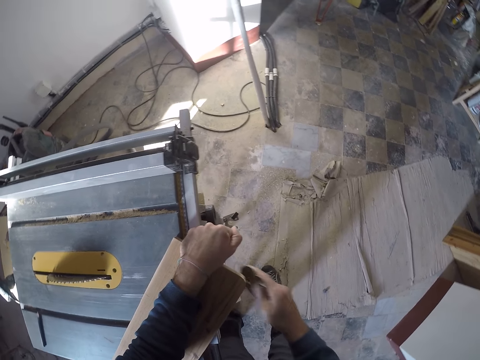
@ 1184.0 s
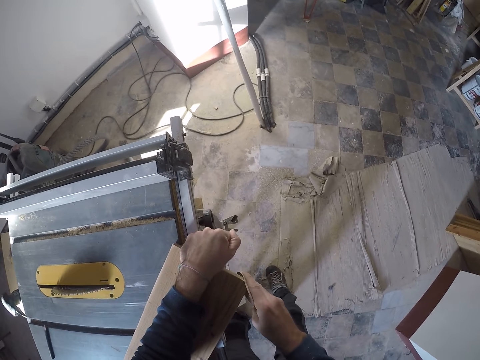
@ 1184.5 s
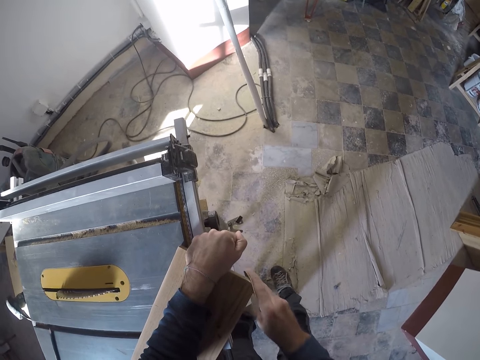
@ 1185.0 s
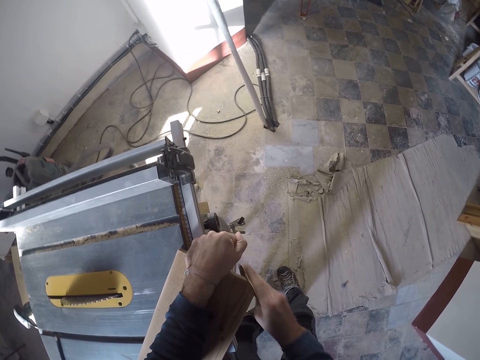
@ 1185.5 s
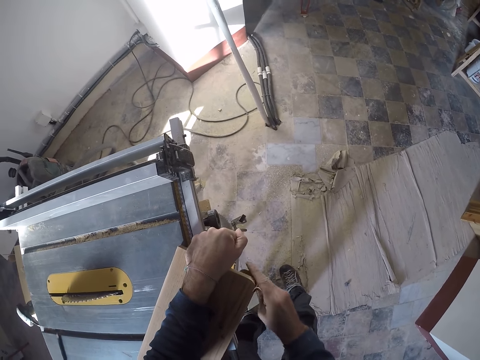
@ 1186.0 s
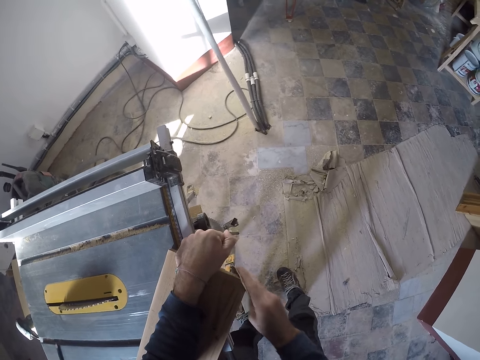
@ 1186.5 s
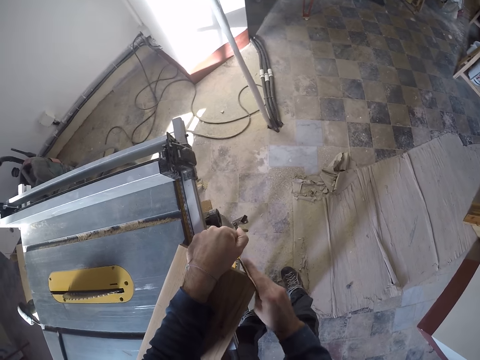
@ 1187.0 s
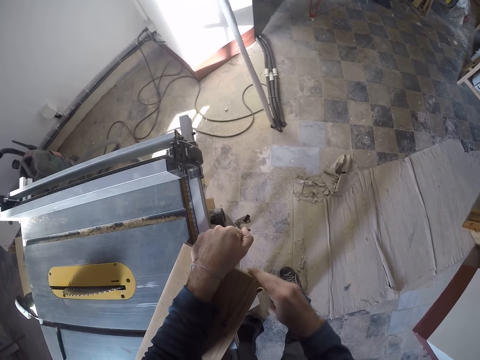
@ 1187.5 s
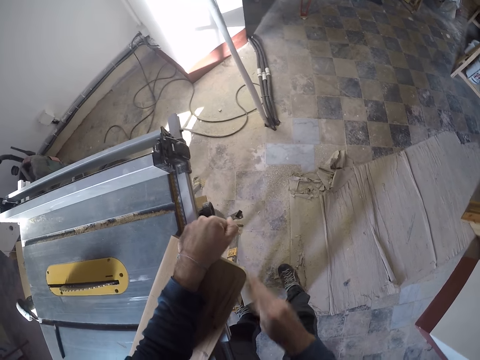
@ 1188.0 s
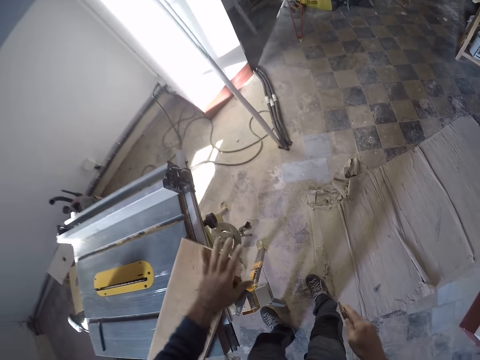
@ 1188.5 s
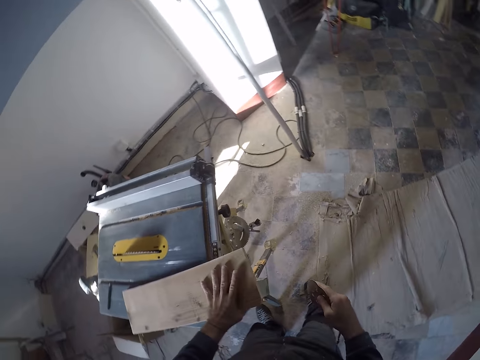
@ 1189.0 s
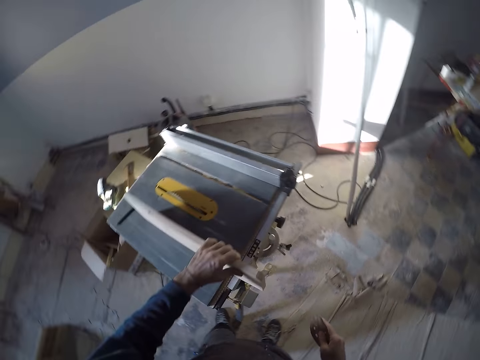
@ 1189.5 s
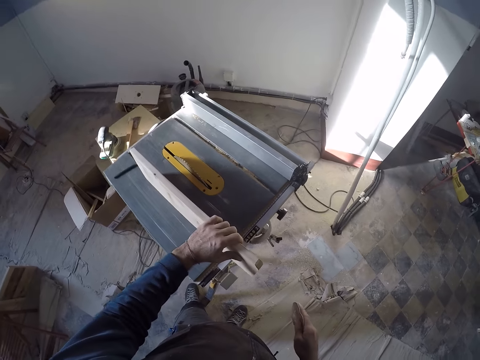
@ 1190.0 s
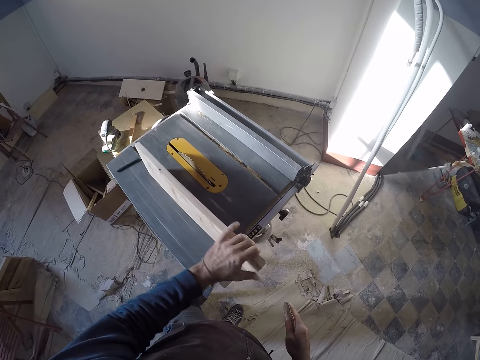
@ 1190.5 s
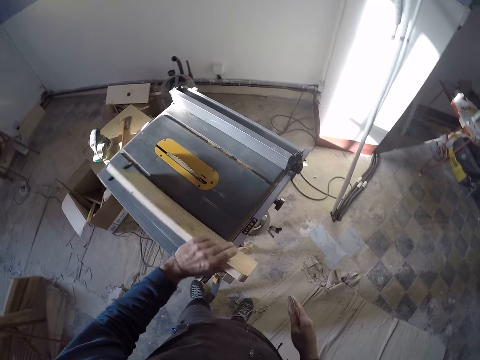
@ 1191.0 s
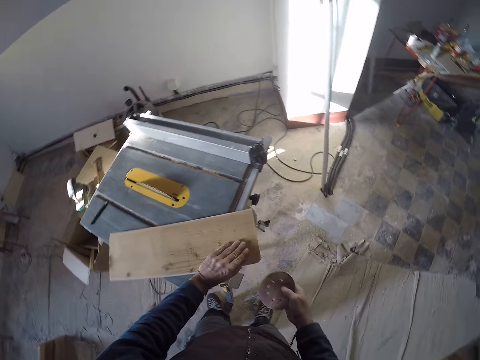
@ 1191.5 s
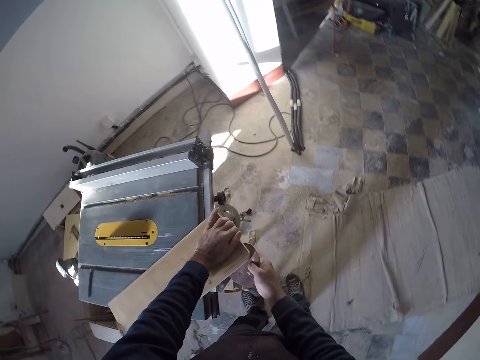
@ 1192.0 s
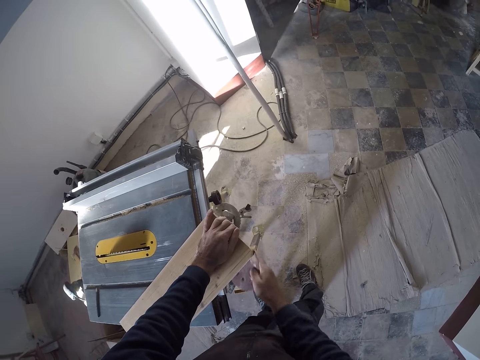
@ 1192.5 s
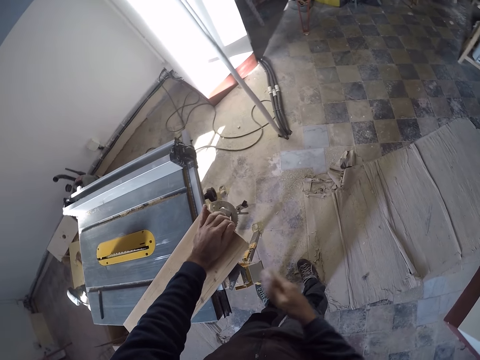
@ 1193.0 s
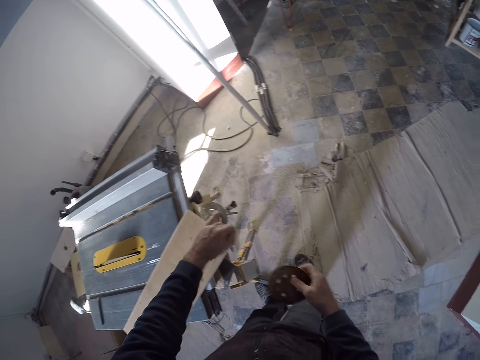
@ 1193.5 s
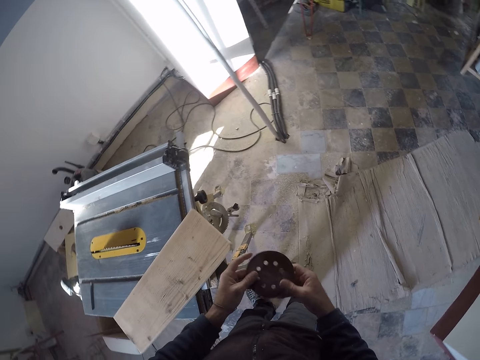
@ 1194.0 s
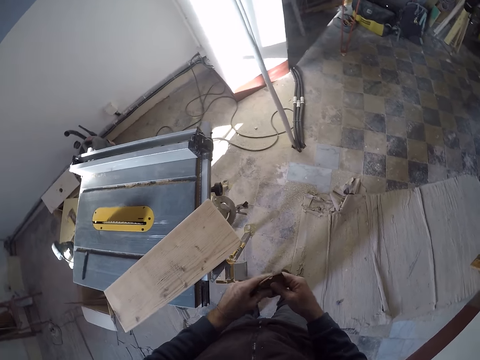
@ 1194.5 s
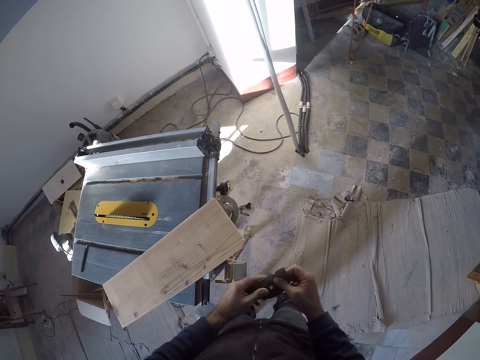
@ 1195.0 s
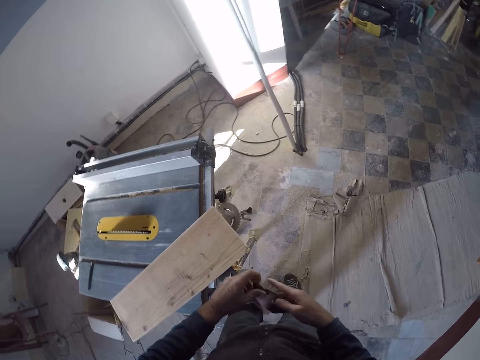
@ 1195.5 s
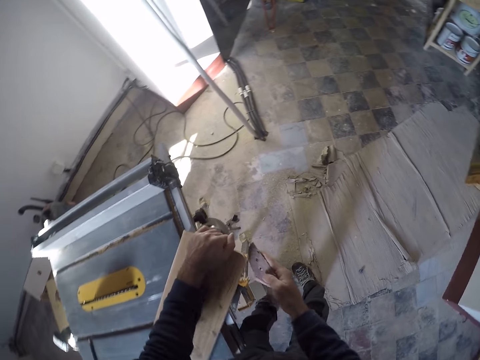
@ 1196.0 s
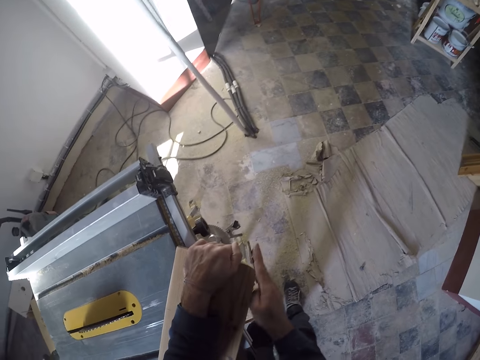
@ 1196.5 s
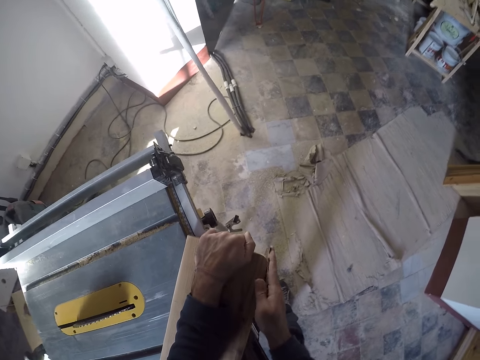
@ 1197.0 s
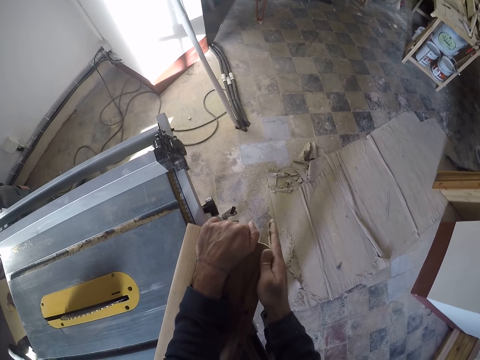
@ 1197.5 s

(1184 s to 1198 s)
The camera wearer holds the wood with the left hand. He turns the wood straight with his left hand. He scrubs the side of the wood with a sandpaper. He holds the sandpaper with both hands.

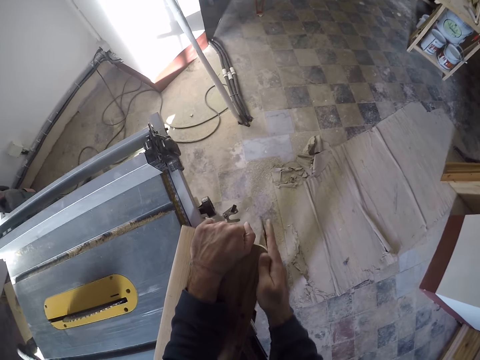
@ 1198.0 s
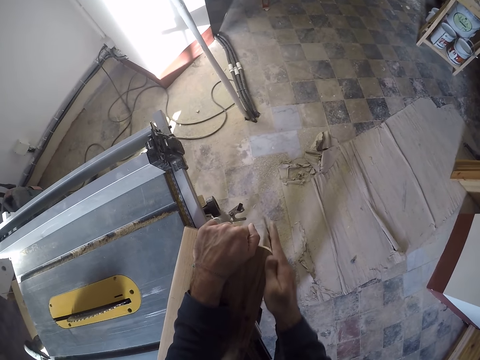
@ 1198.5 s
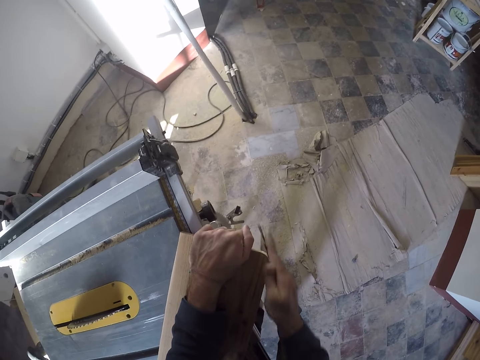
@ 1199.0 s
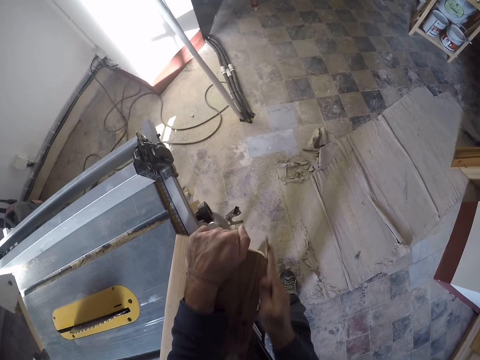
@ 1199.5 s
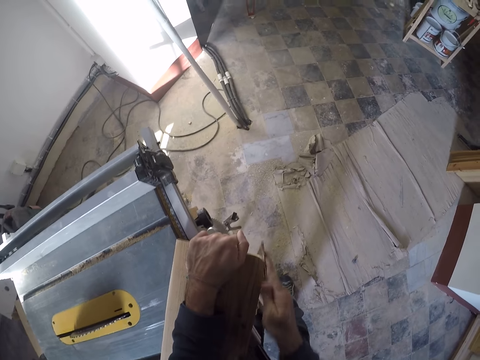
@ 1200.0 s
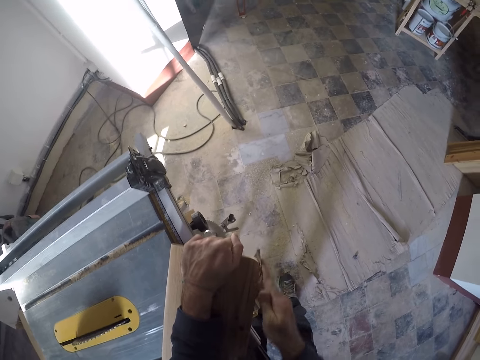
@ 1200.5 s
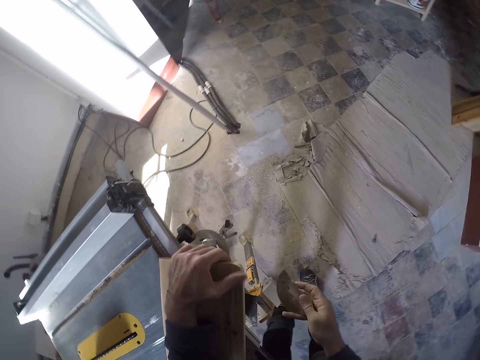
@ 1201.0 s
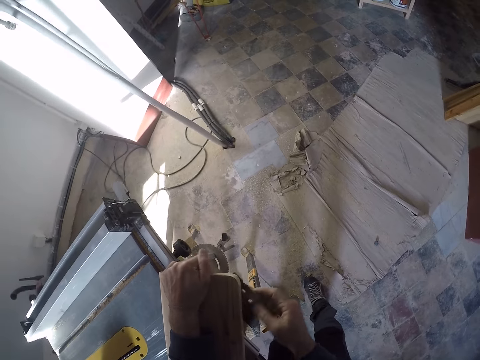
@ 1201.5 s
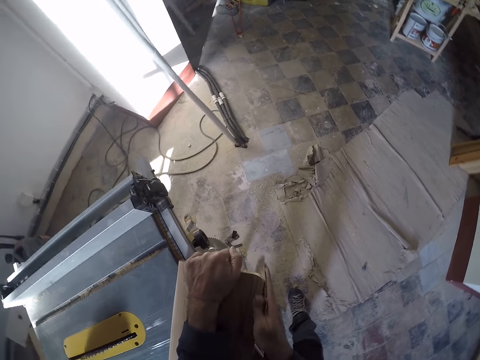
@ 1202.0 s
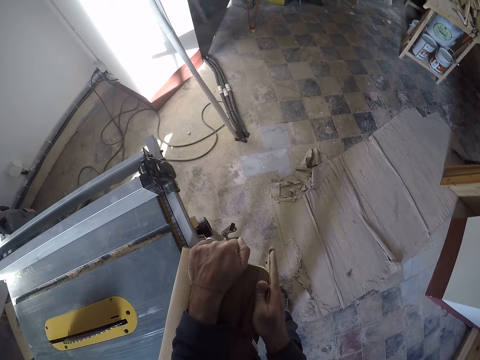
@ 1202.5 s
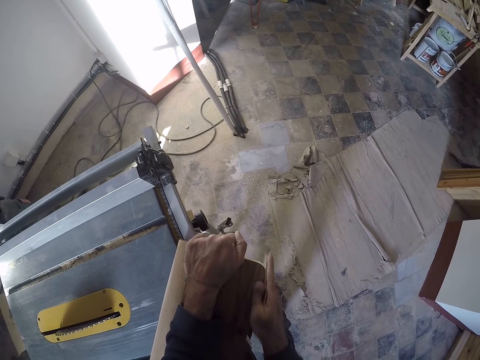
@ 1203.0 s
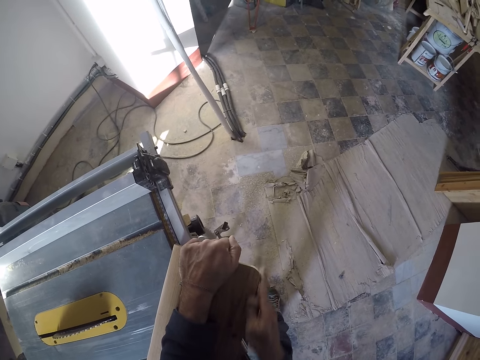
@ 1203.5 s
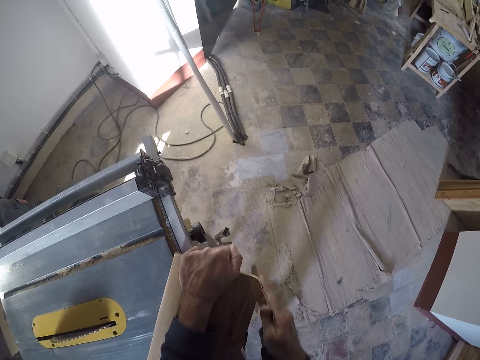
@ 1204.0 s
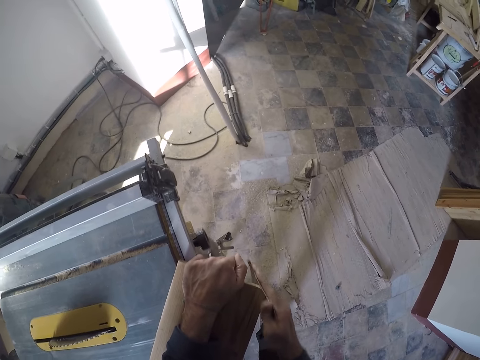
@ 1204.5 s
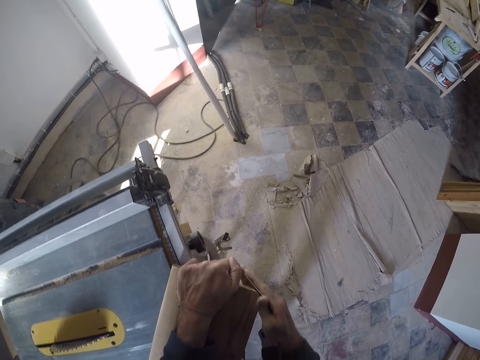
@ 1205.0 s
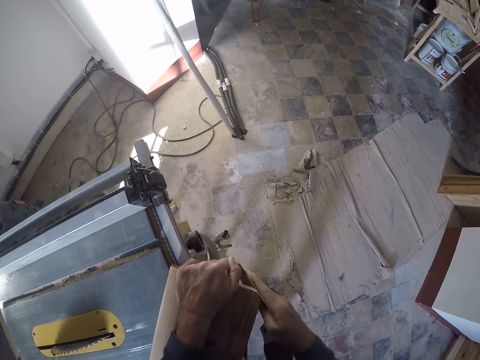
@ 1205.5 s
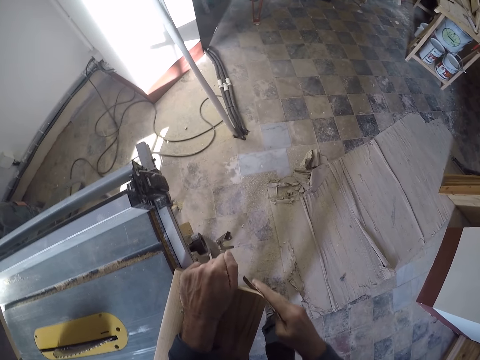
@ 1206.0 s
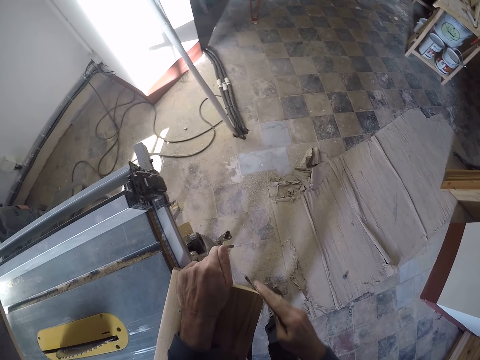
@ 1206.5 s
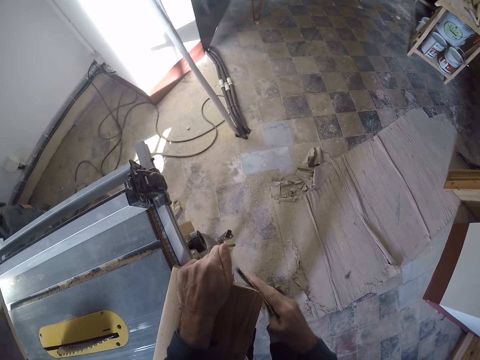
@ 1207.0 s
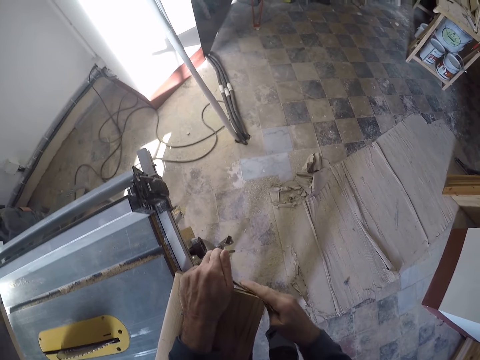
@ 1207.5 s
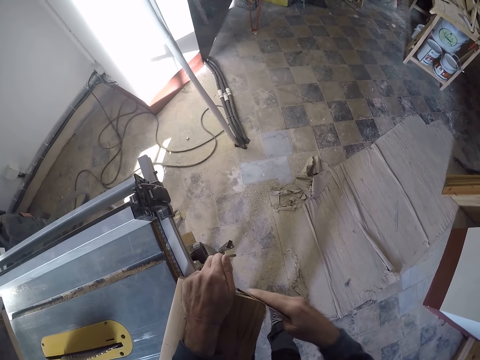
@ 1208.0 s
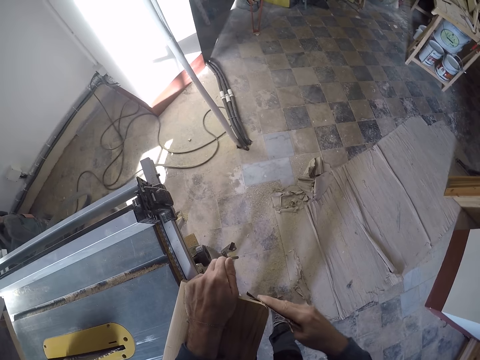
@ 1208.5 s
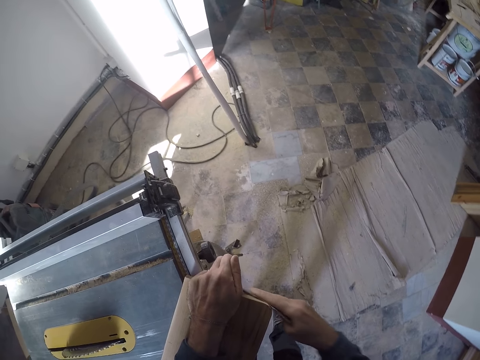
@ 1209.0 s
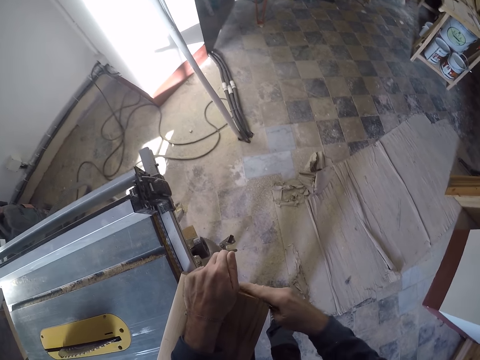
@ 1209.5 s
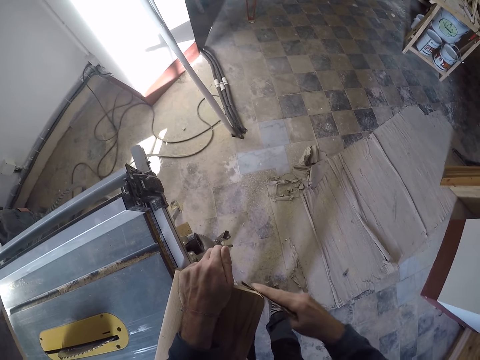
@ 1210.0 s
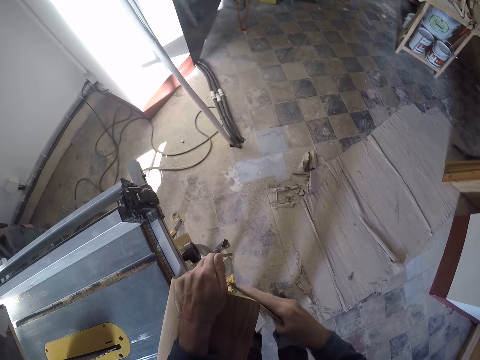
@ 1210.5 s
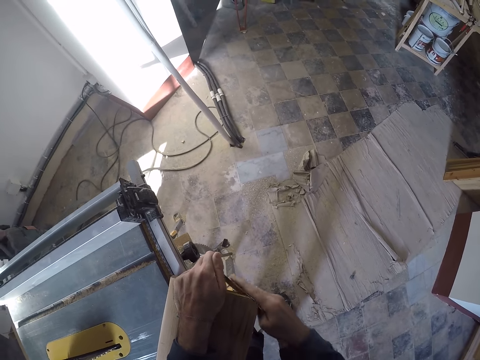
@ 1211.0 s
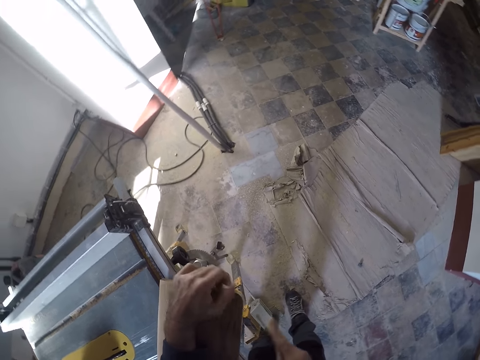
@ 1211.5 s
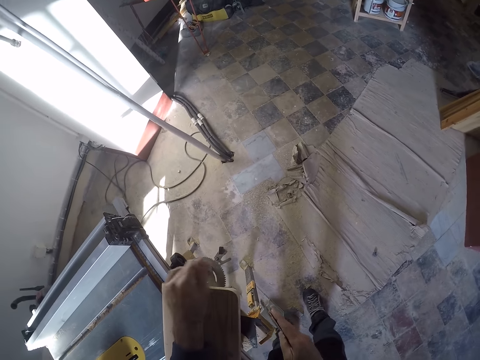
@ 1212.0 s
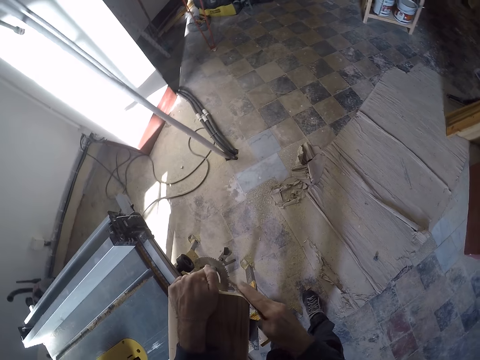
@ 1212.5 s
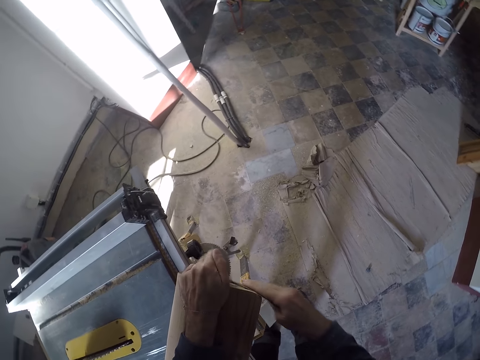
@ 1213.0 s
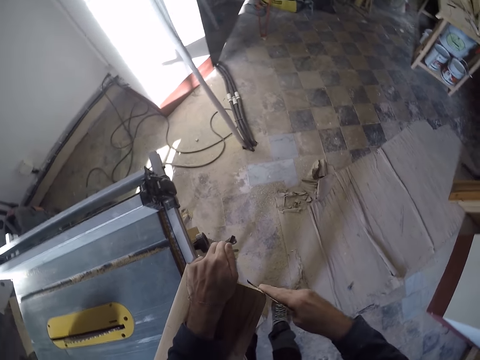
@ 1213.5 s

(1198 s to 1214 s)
The camera wearer scrubs the corner of the wood using a sandpaper. He touches the corner of the wood with his left hand.
